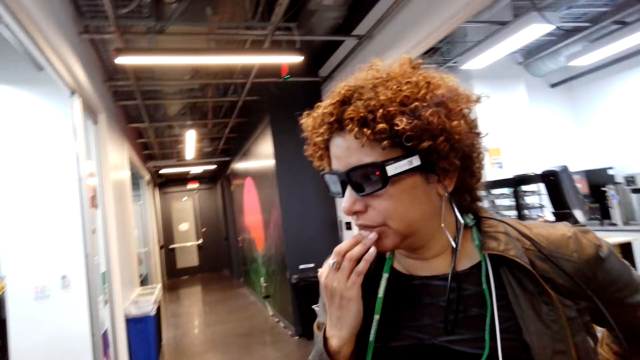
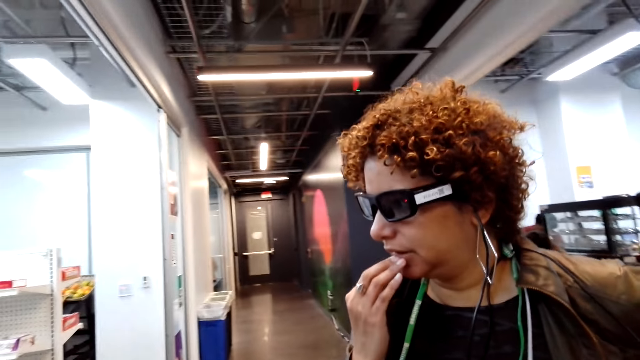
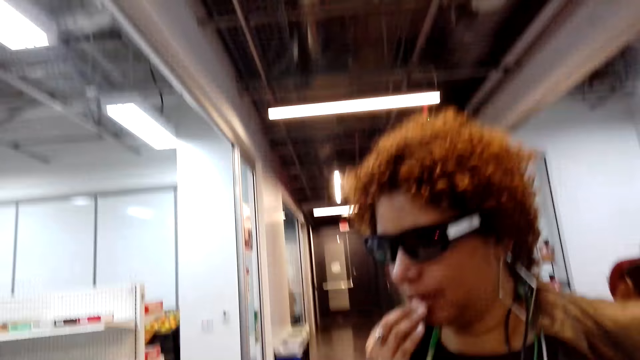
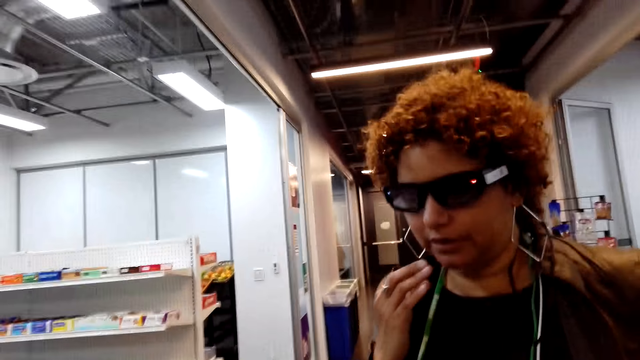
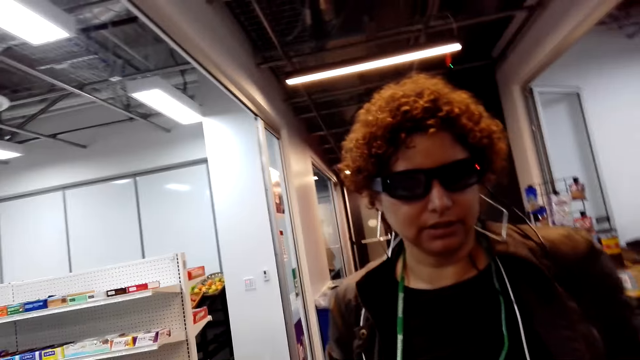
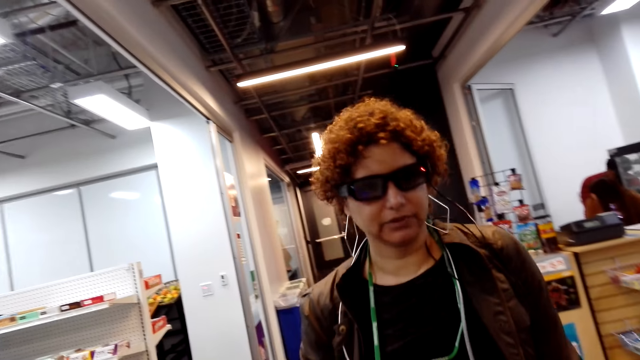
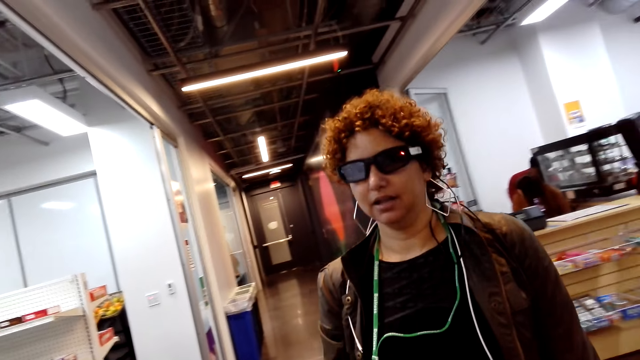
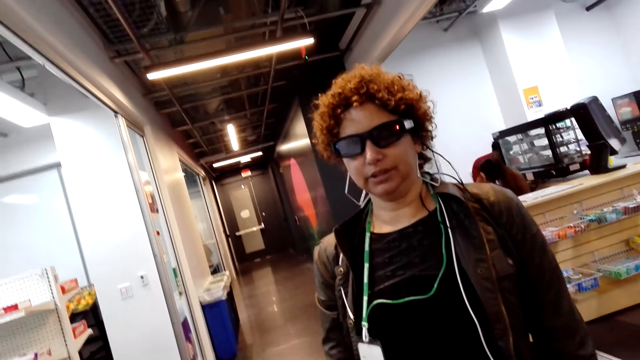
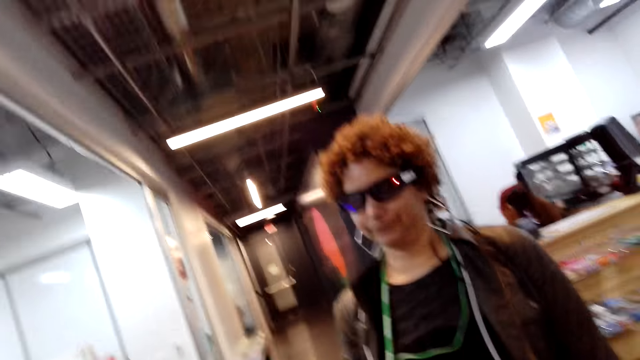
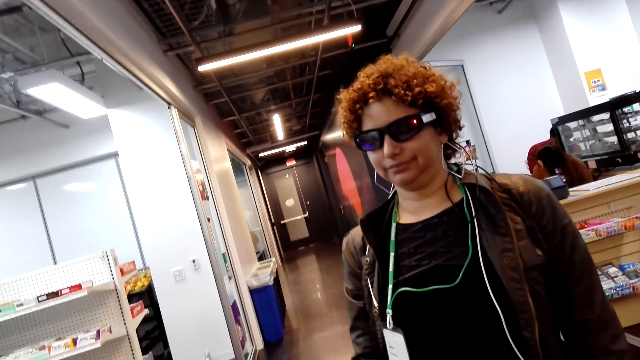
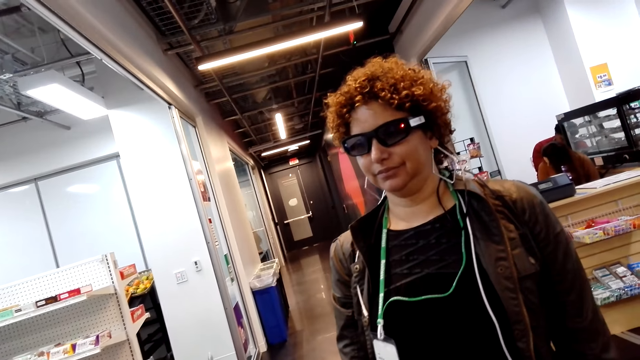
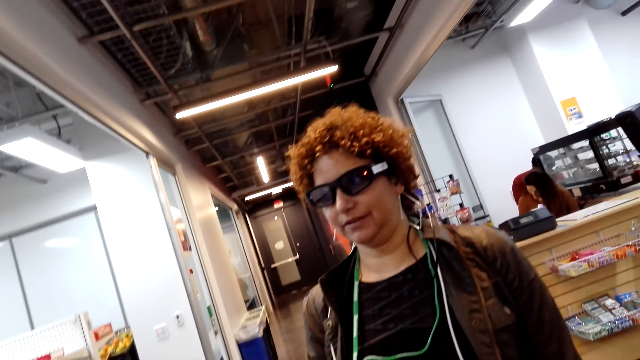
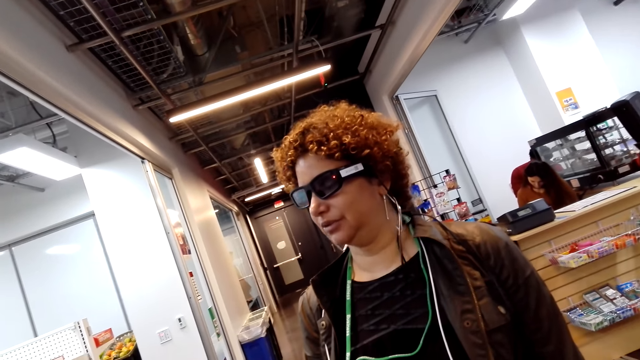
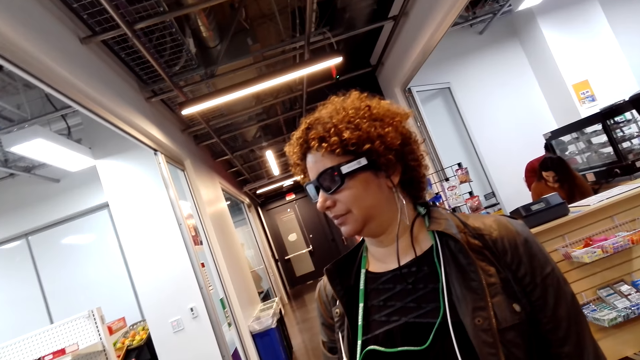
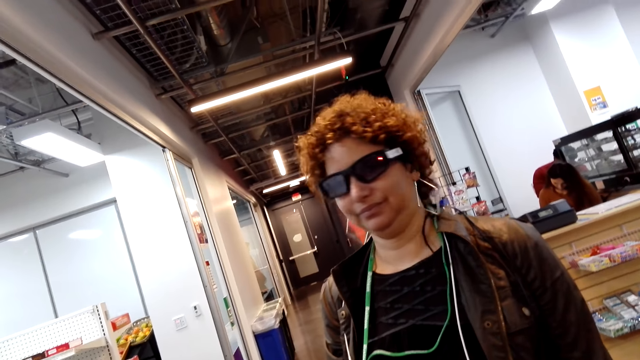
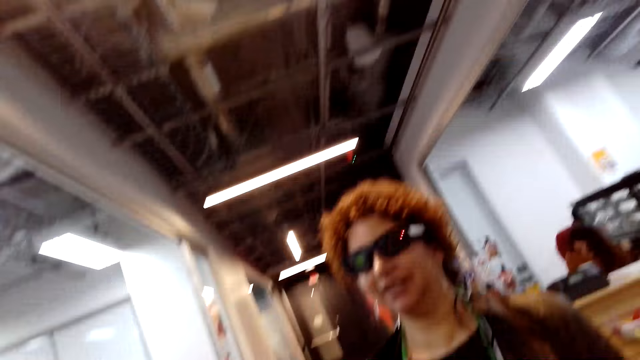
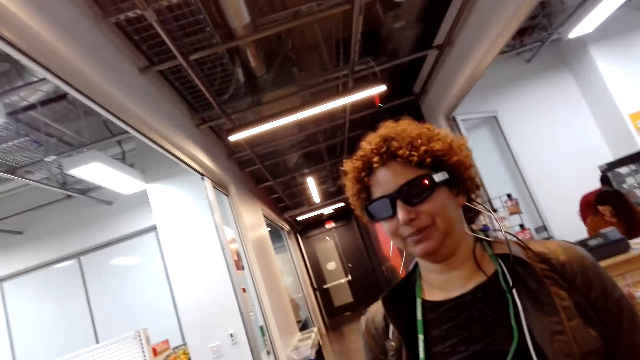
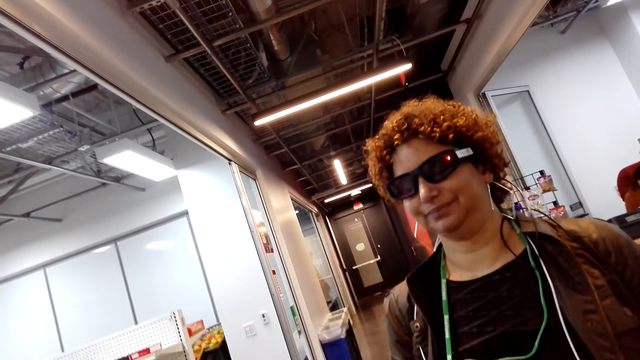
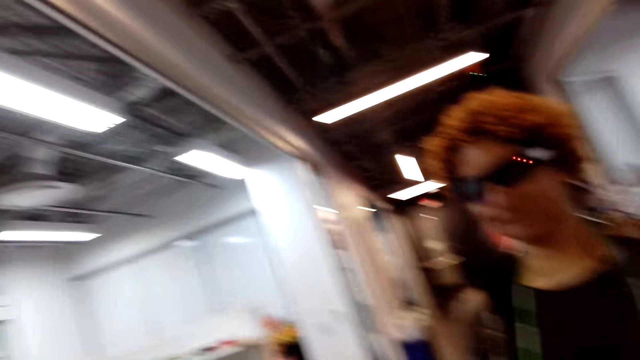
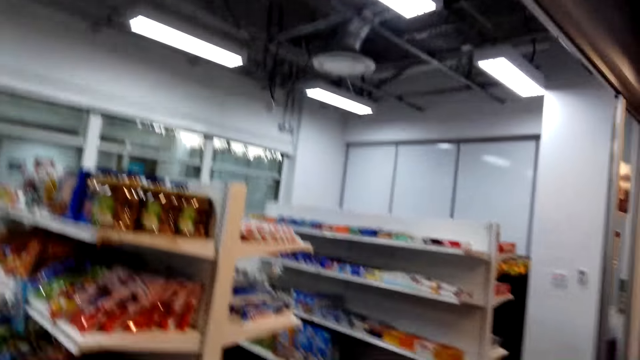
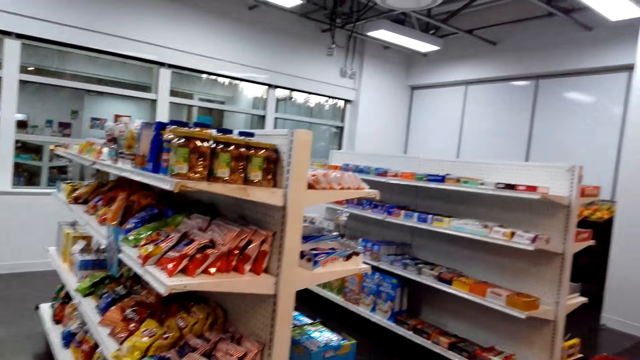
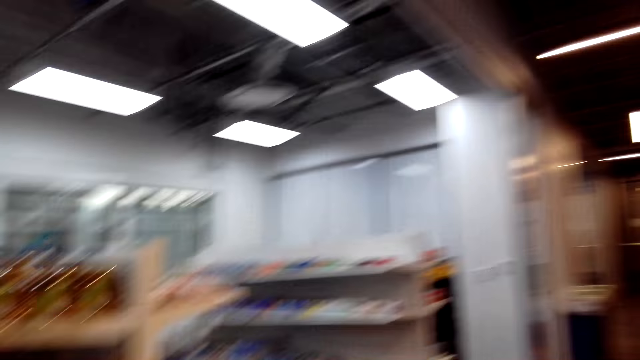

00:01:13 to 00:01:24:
The camera wearer laughs. A person talks to the camera wearer. The camera wearer talks to the person.

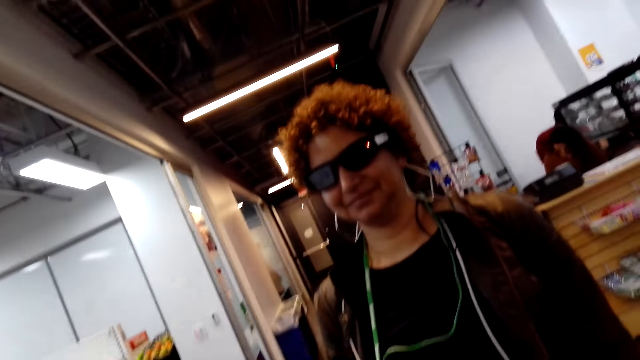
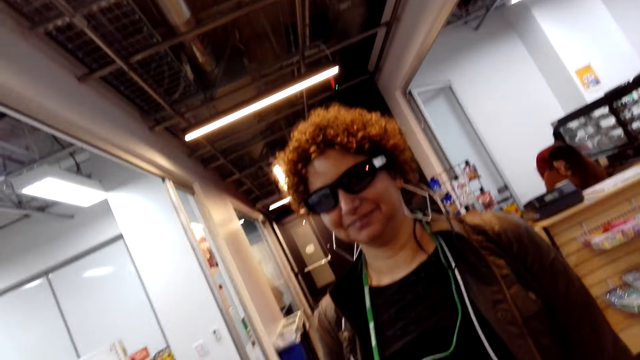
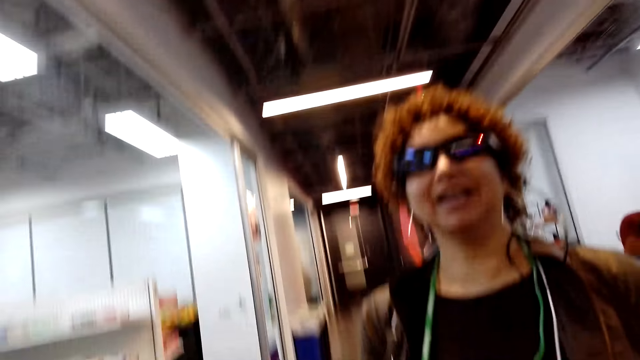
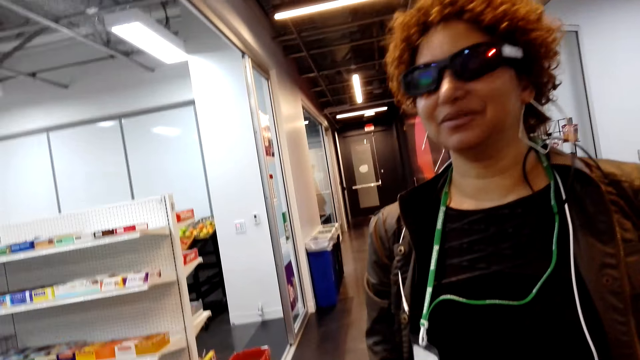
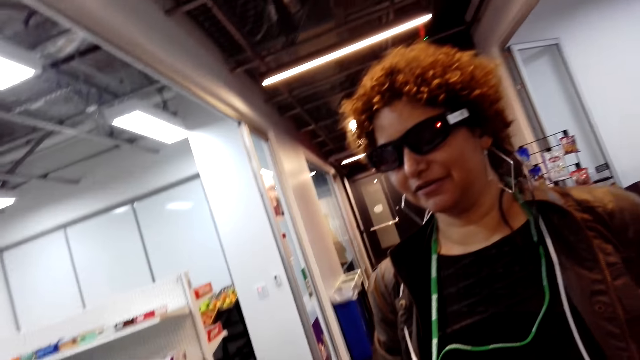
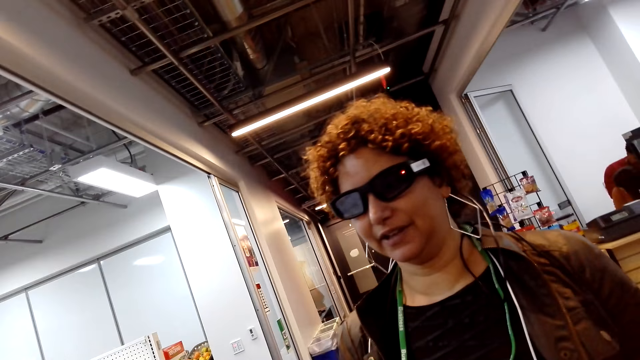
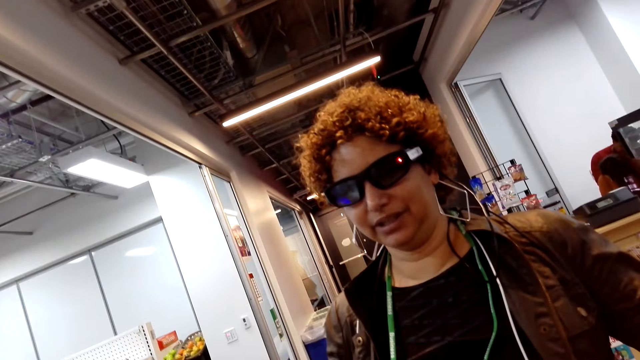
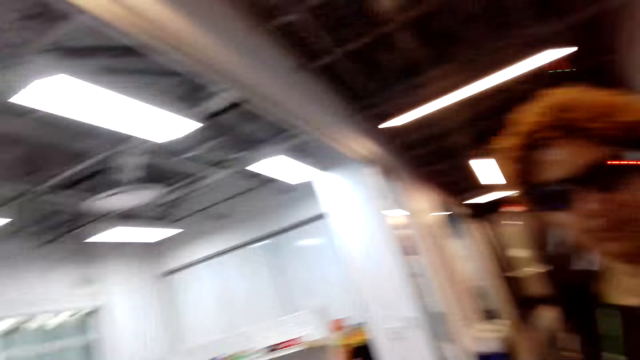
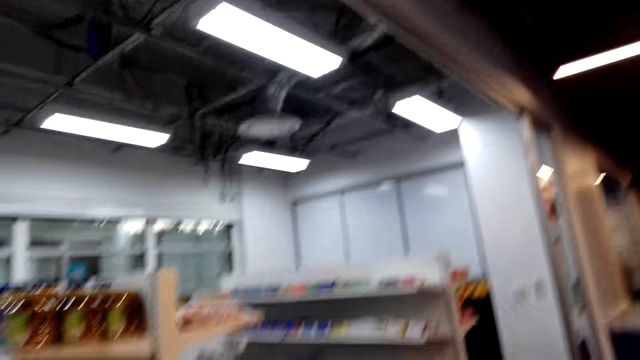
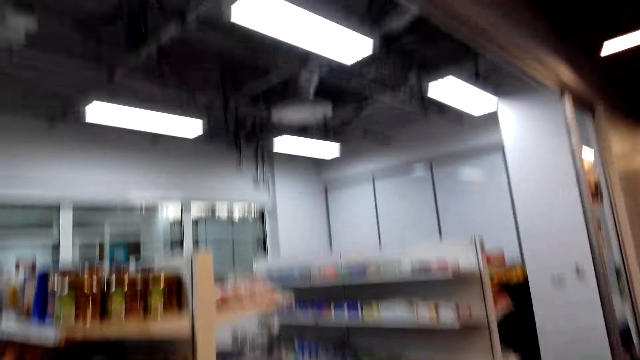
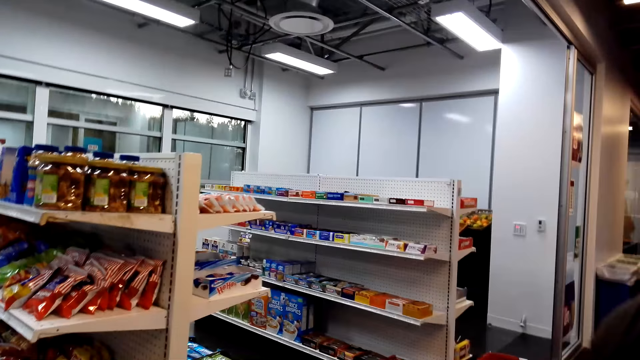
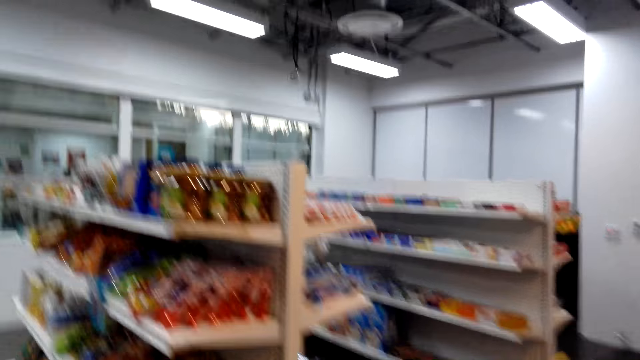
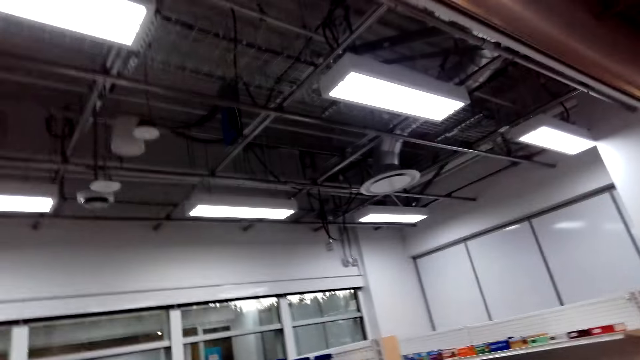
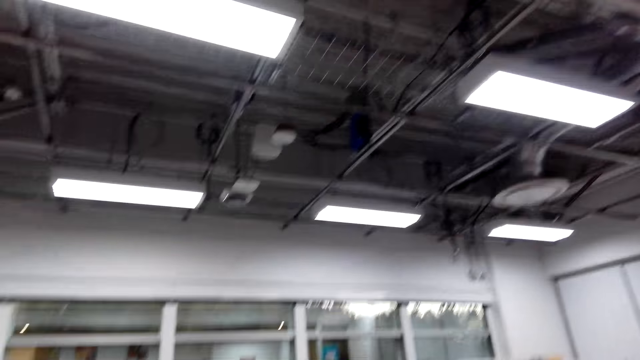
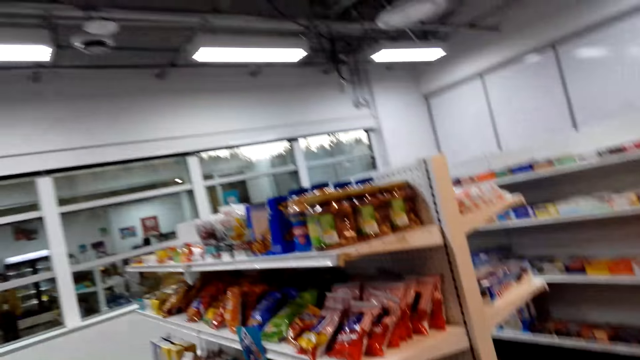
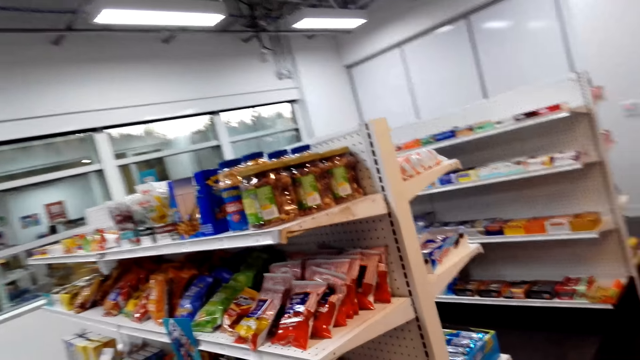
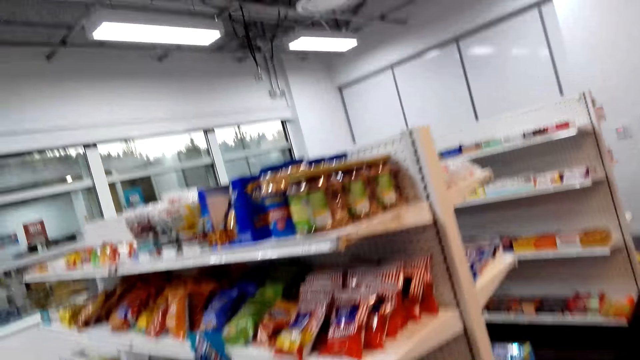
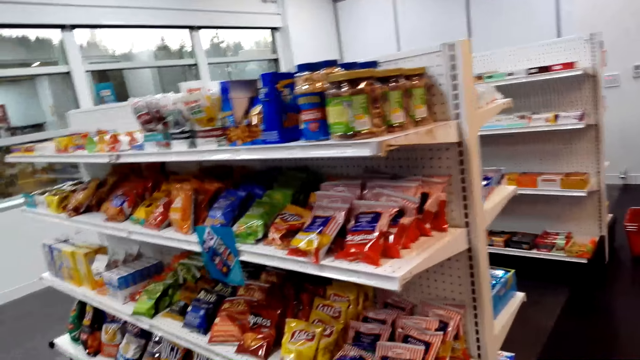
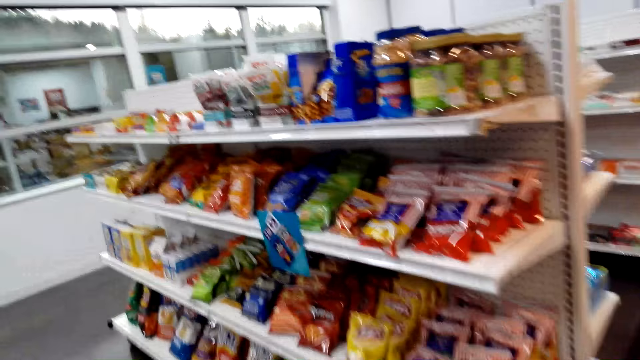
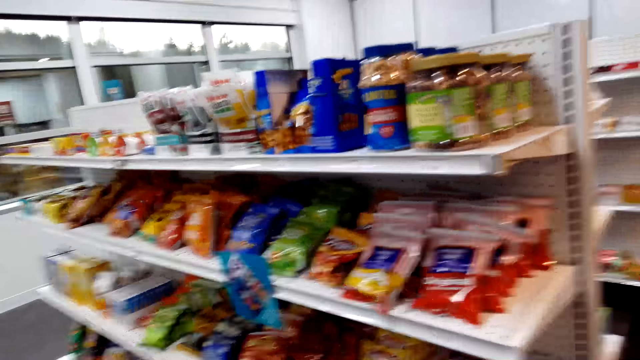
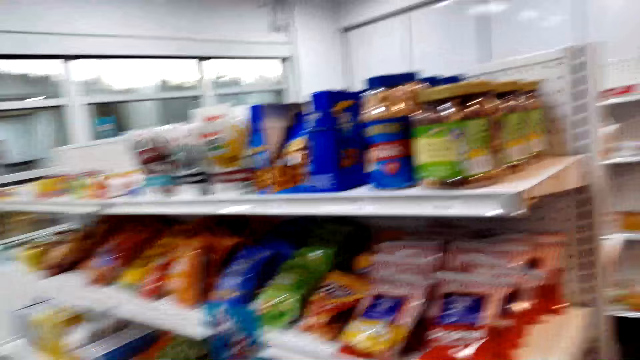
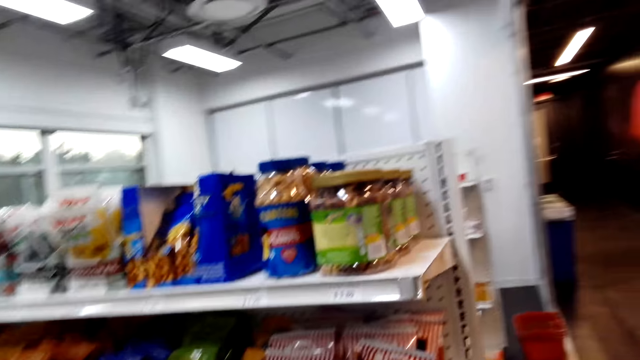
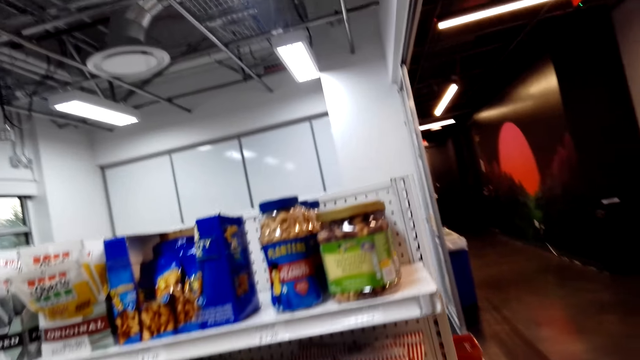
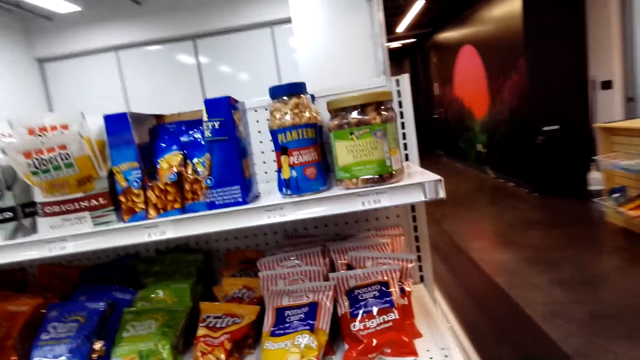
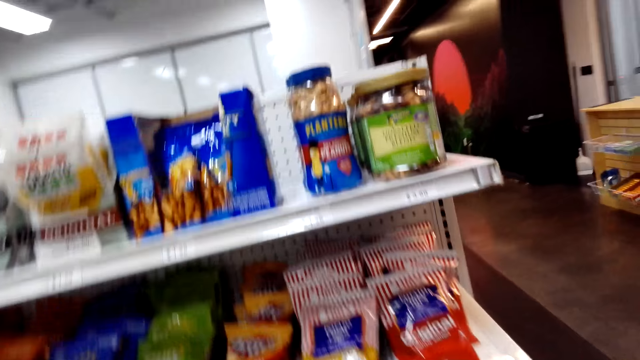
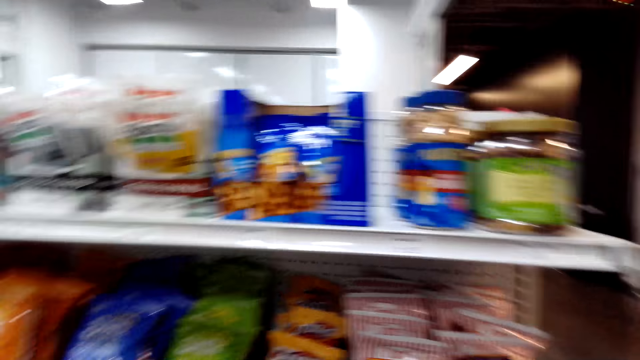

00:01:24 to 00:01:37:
A person talks to the camera wearer. The camera wearer talks to the person. They look around the shelf. They look around the supermarket.
